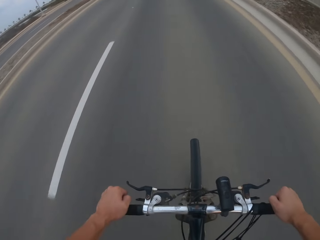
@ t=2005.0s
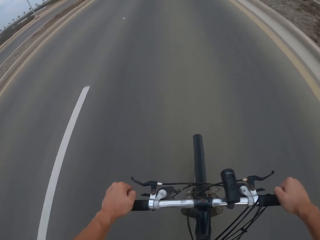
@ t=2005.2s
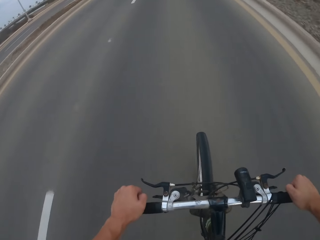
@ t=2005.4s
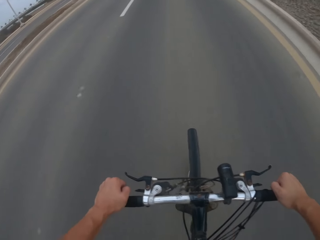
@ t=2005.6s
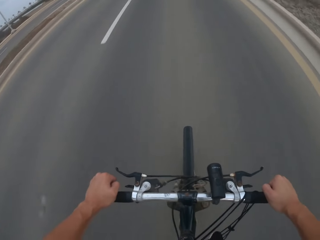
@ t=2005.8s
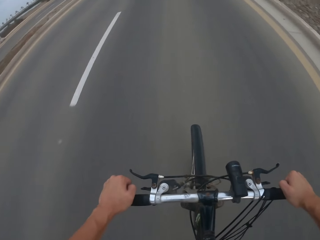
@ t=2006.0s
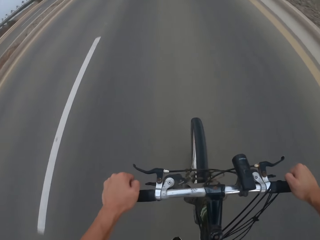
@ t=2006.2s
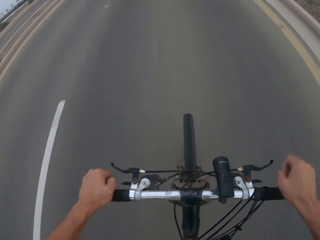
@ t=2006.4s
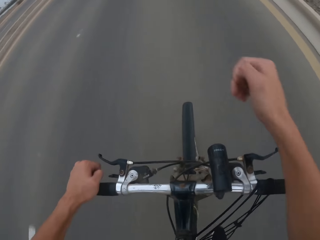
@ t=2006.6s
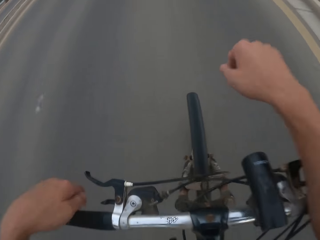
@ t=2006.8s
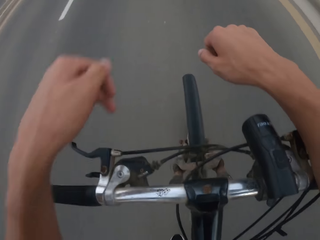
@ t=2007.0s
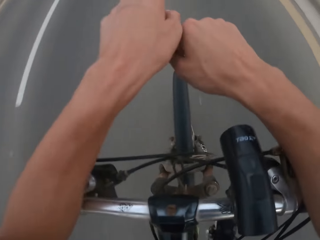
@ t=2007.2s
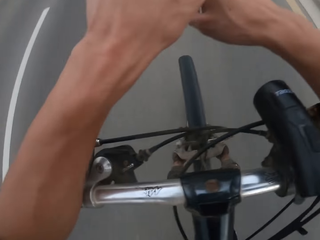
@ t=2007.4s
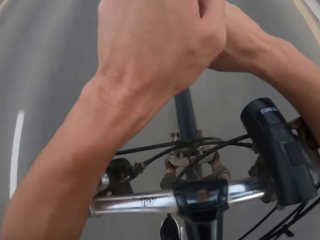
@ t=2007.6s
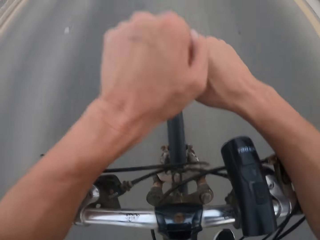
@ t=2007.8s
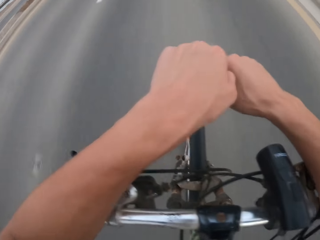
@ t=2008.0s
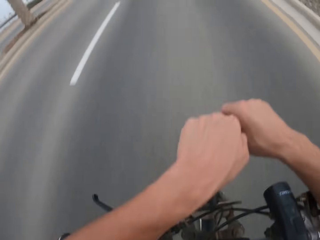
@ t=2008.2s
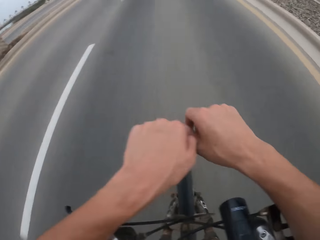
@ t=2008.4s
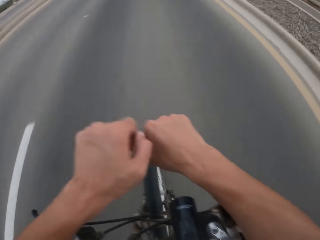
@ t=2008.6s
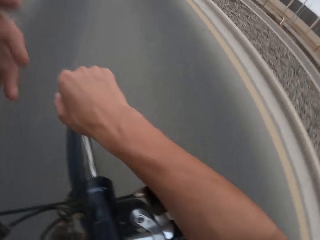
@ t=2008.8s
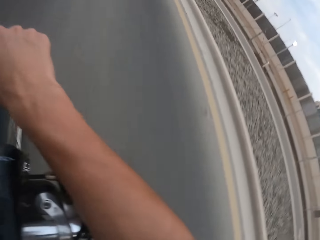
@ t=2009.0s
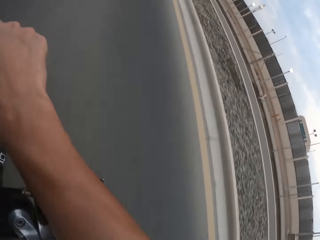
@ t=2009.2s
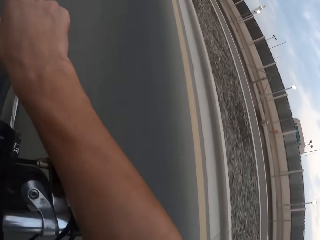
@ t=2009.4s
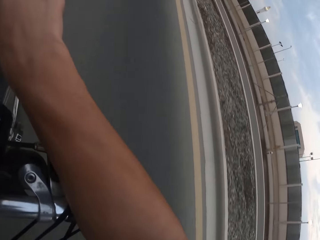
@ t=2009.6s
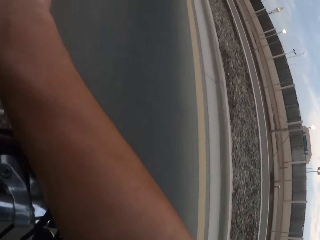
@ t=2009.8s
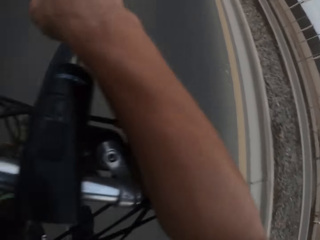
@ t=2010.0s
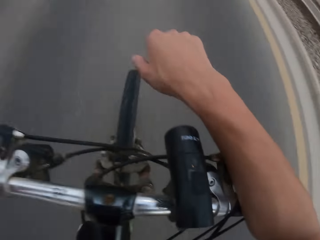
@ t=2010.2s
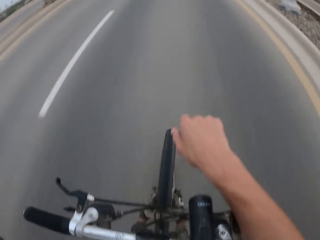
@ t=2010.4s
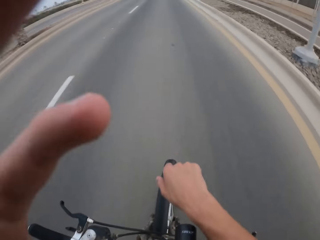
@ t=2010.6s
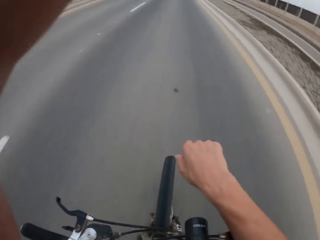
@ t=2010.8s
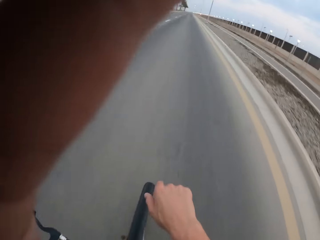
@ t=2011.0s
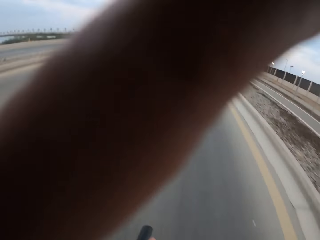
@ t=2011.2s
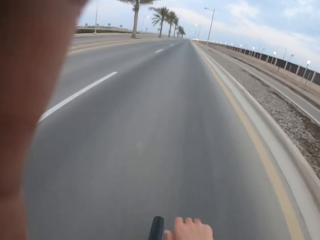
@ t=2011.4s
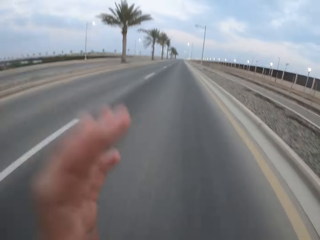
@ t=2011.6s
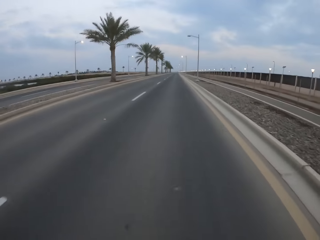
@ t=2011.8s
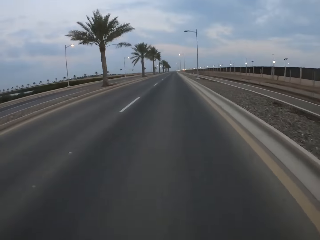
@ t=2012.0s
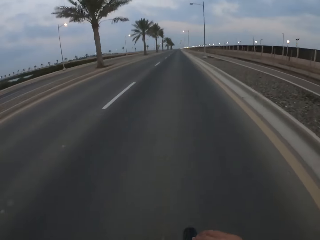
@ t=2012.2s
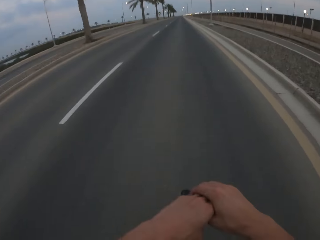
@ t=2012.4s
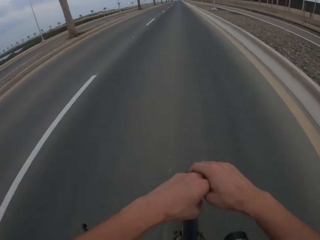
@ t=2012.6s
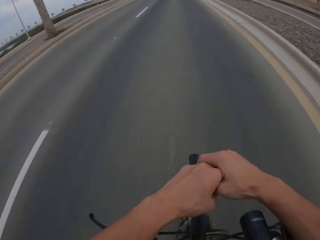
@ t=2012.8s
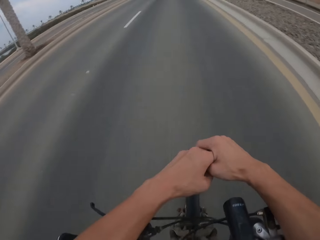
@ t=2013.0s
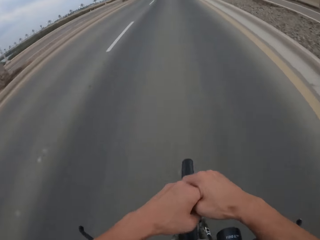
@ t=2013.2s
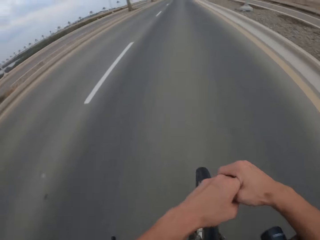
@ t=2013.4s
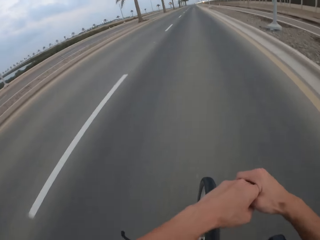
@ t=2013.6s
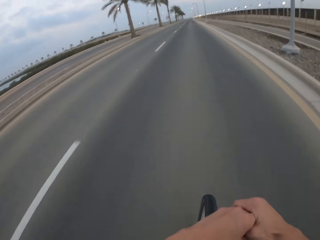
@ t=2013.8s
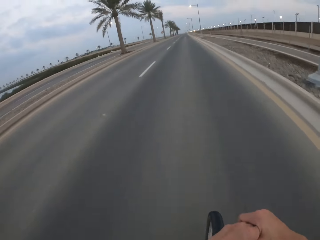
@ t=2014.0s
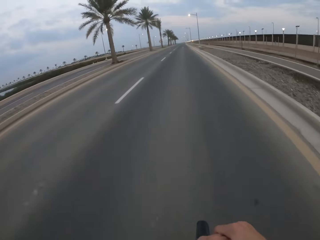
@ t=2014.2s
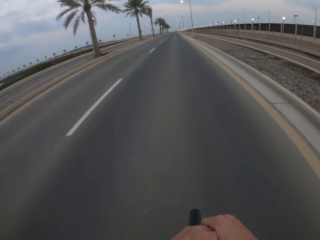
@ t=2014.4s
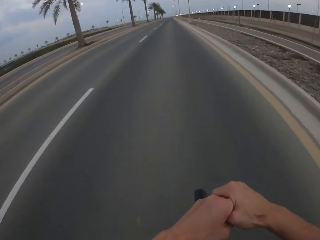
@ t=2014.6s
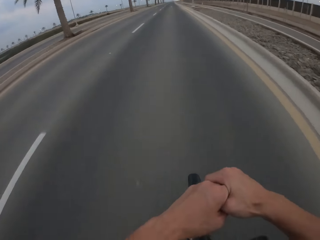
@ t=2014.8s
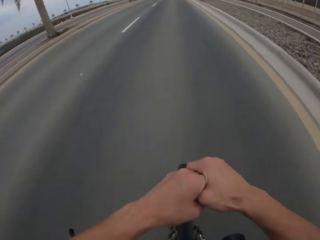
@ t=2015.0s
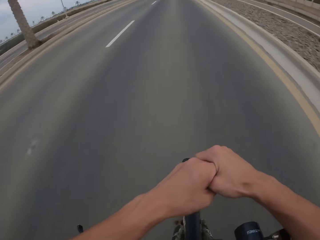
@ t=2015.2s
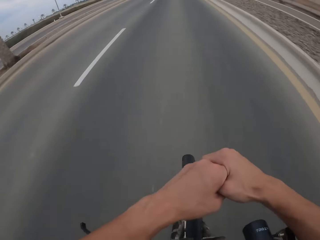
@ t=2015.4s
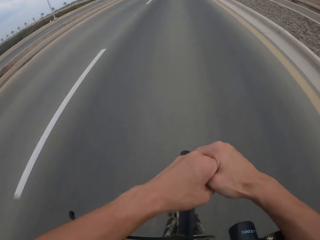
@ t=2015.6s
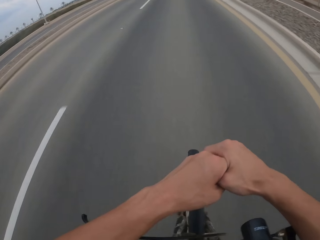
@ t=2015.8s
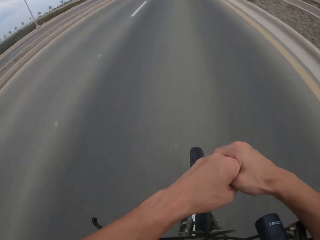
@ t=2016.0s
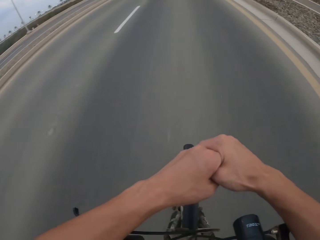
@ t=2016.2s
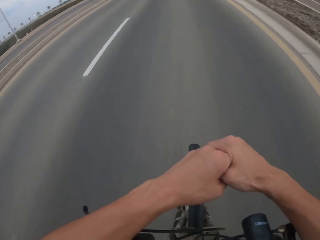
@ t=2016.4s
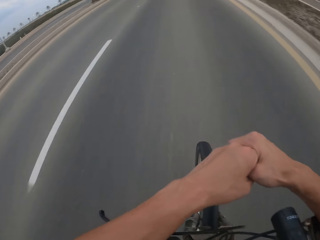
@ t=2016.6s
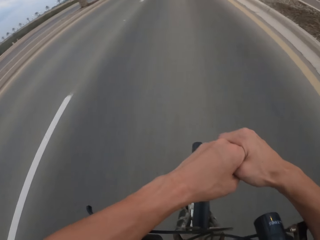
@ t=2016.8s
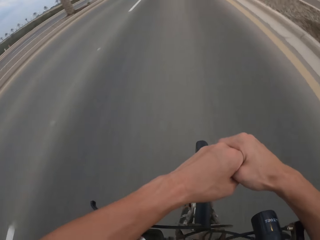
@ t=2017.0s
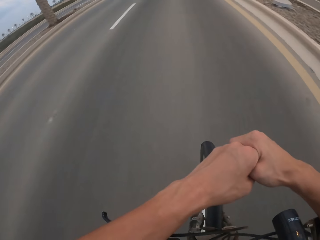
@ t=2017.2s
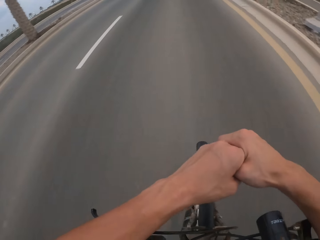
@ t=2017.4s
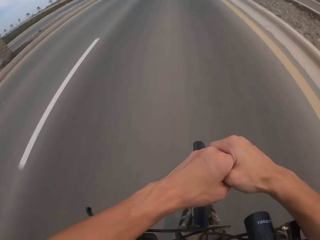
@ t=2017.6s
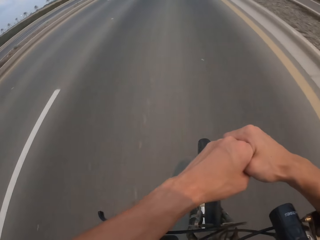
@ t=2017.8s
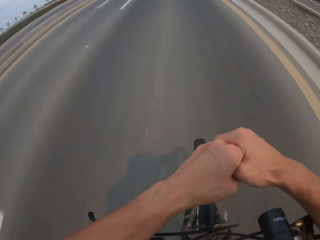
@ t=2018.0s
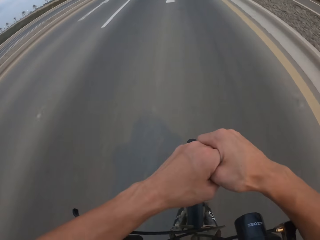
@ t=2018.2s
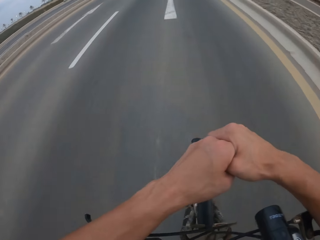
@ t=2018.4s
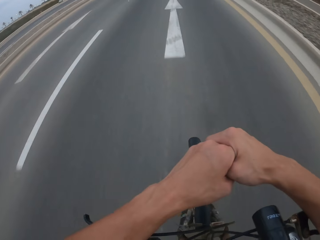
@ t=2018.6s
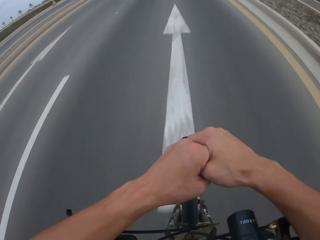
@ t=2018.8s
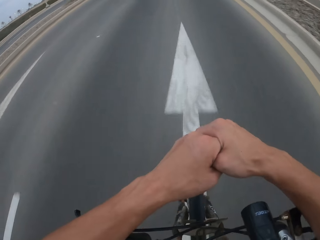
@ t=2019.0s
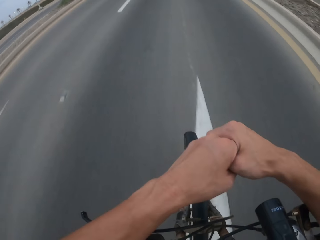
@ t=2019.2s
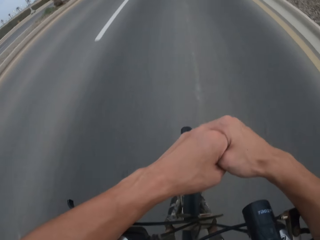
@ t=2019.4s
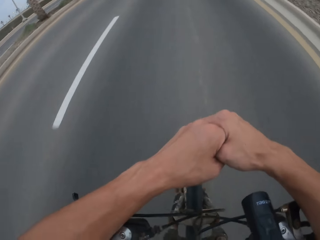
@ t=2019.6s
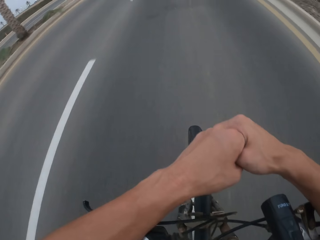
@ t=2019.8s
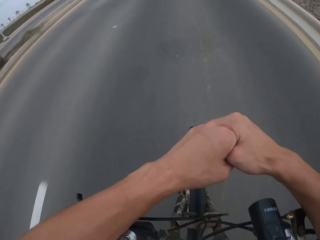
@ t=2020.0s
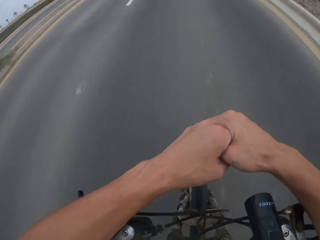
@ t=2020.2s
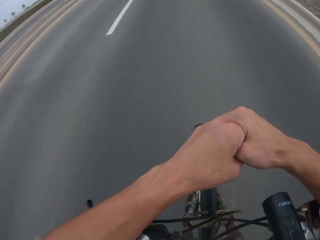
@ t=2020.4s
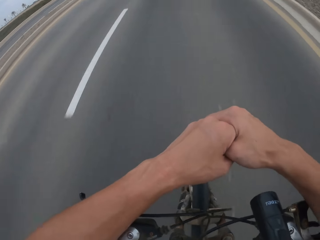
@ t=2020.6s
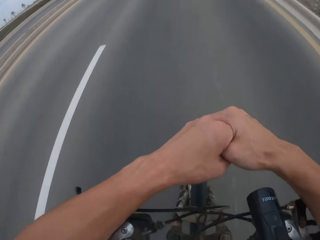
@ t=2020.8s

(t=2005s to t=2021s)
The camera wearer places his wrist on the bicycle handle. He leans on the bike. He raises his left hand slightly. He drops his hand. He holds his hands together firmly. He cycles on the road.

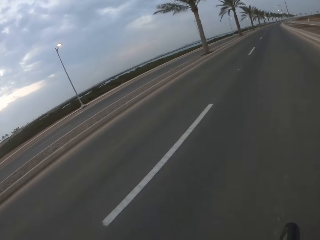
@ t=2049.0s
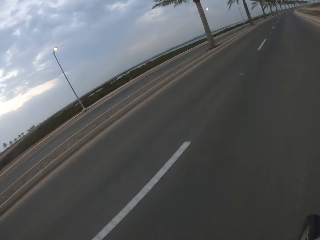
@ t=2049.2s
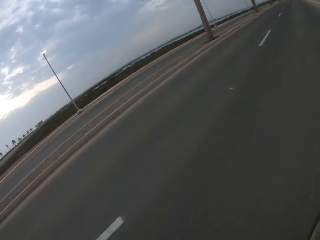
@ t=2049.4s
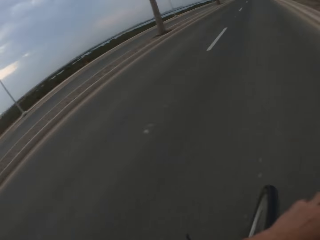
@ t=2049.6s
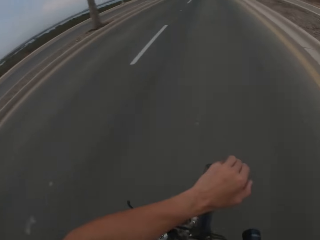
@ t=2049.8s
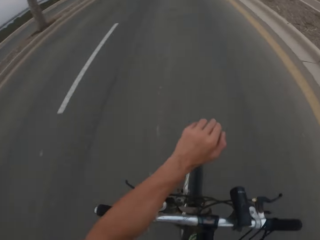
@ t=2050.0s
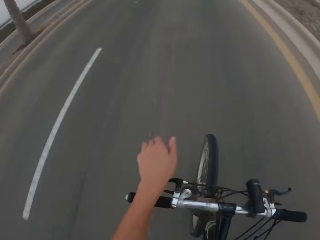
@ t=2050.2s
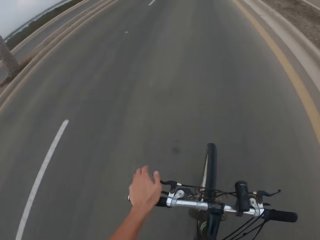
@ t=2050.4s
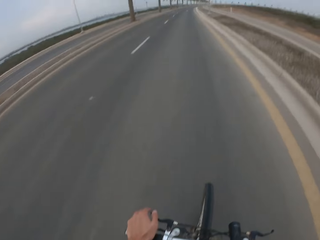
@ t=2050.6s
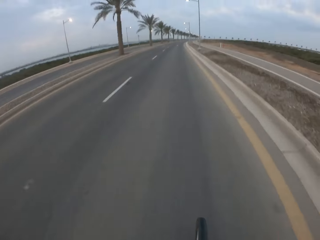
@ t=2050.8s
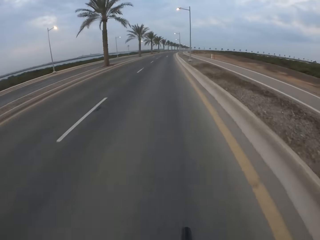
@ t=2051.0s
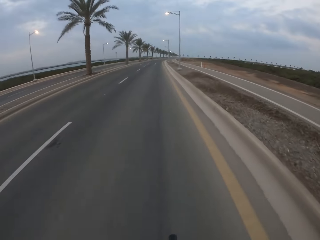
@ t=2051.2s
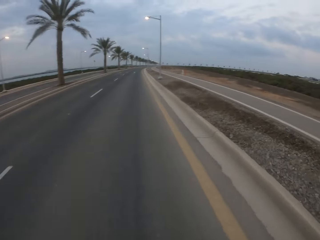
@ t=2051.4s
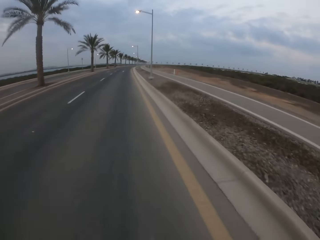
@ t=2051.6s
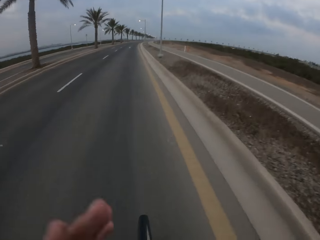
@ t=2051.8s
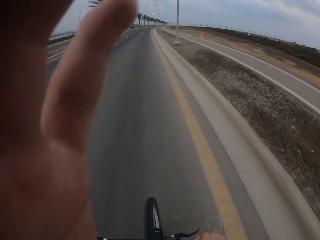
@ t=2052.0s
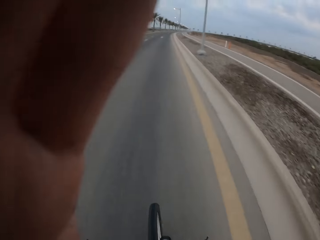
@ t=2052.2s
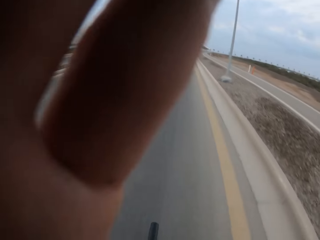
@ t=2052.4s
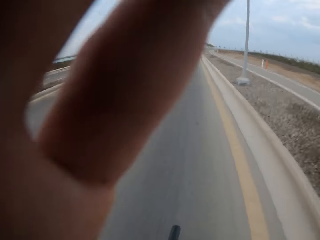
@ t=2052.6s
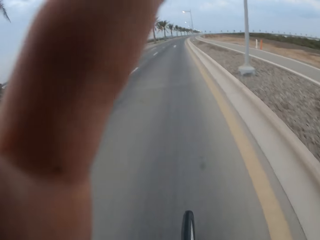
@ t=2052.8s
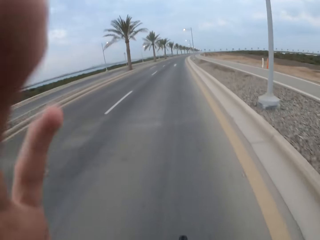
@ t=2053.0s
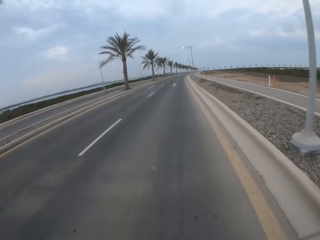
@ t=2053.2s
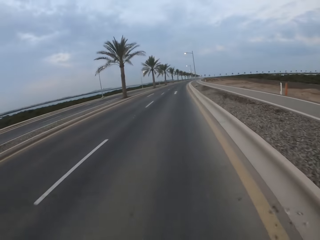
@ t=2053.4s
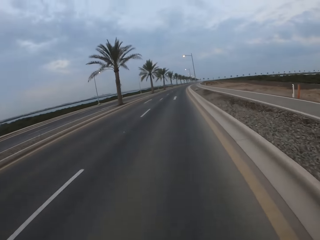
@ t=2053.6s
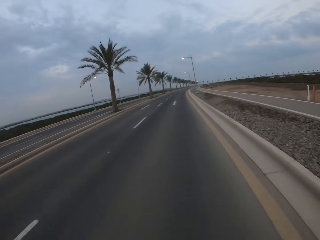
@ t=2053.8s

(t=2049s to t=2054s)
The camera wearer holds the handle. He raises his hand. He drops his hand.
